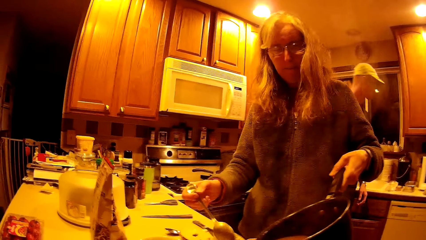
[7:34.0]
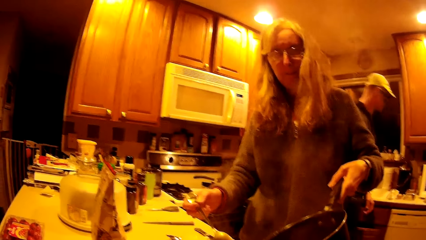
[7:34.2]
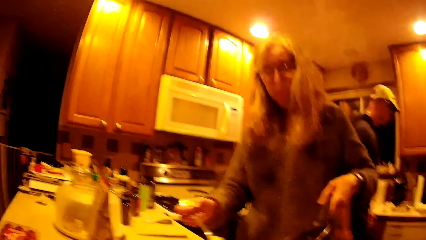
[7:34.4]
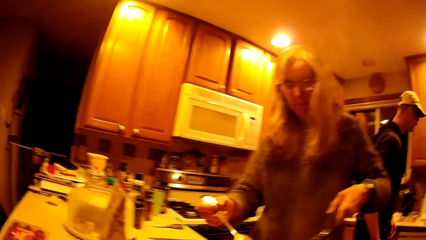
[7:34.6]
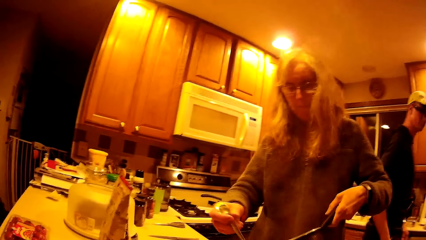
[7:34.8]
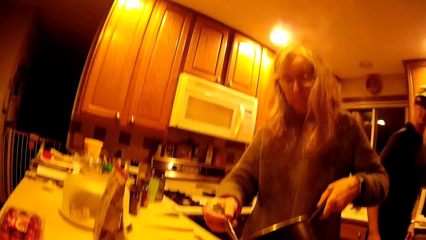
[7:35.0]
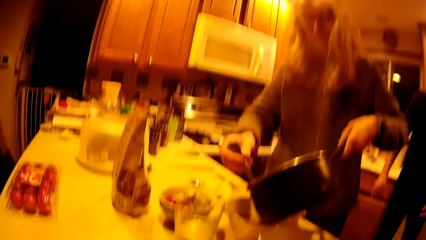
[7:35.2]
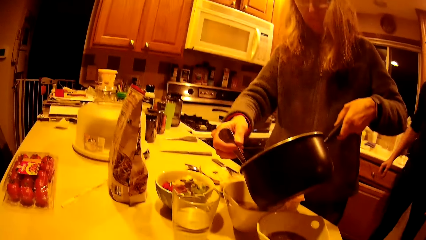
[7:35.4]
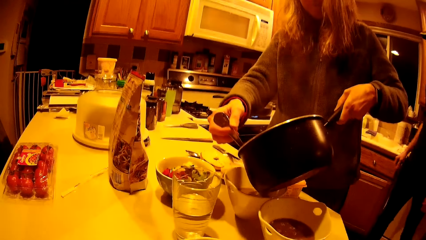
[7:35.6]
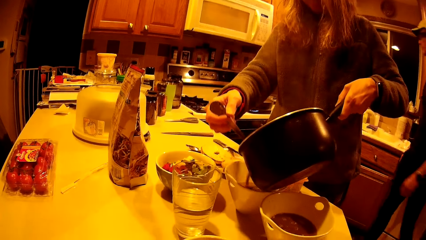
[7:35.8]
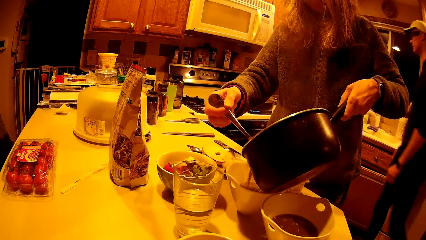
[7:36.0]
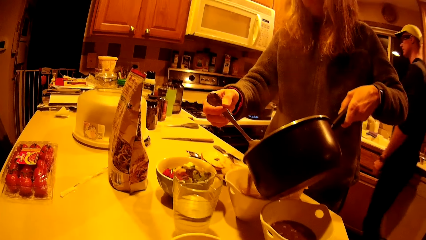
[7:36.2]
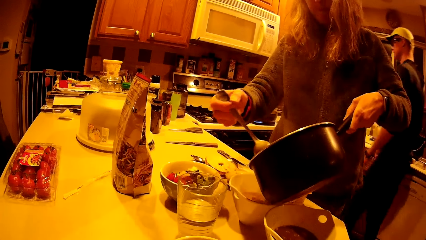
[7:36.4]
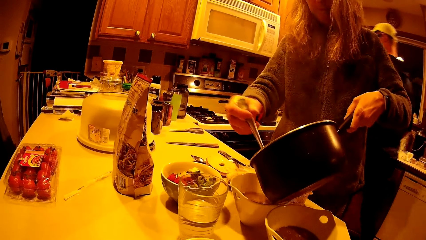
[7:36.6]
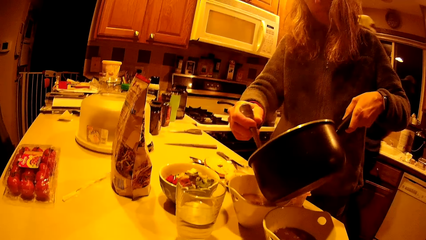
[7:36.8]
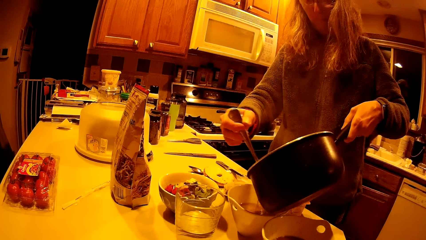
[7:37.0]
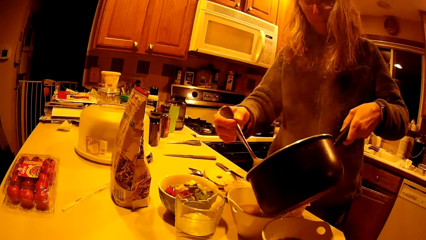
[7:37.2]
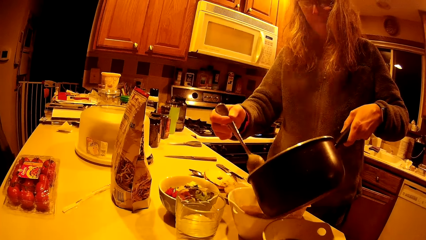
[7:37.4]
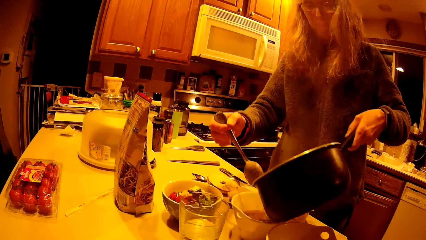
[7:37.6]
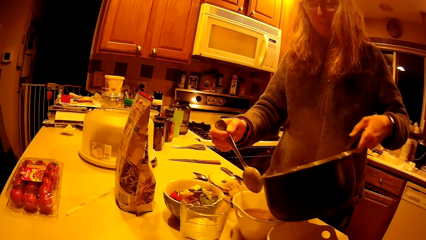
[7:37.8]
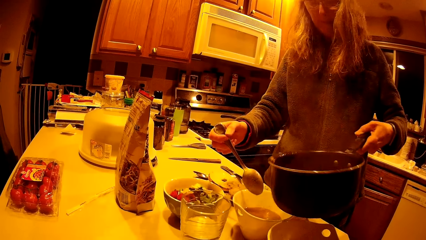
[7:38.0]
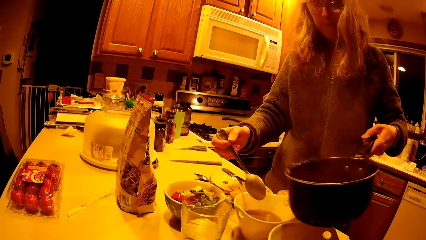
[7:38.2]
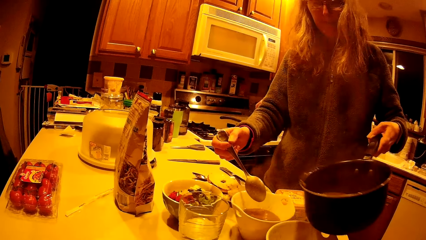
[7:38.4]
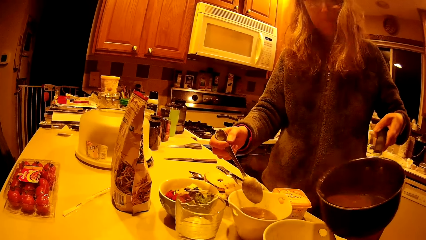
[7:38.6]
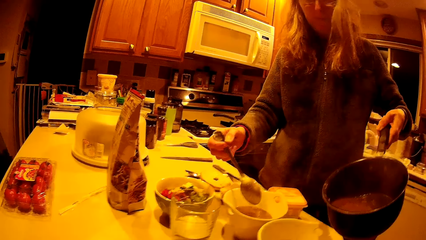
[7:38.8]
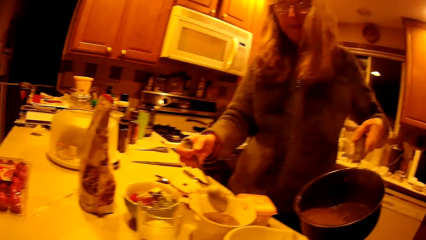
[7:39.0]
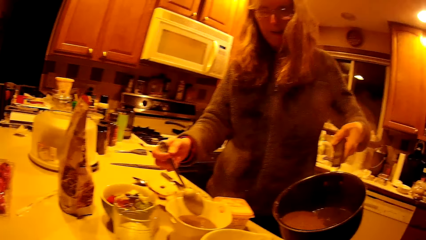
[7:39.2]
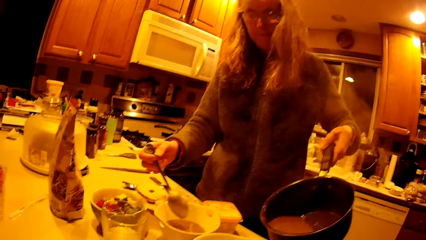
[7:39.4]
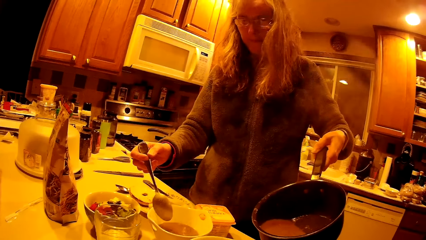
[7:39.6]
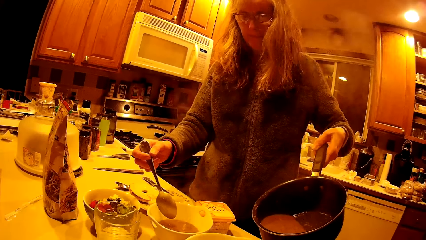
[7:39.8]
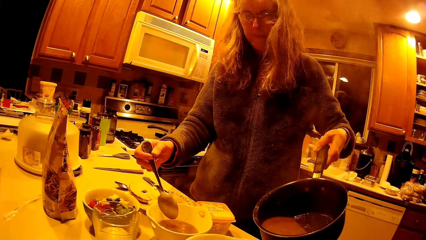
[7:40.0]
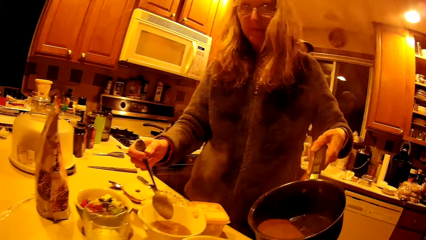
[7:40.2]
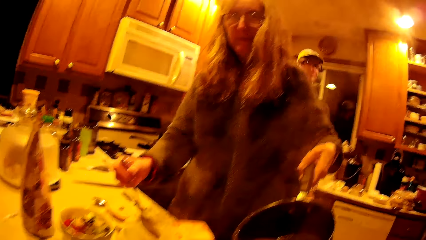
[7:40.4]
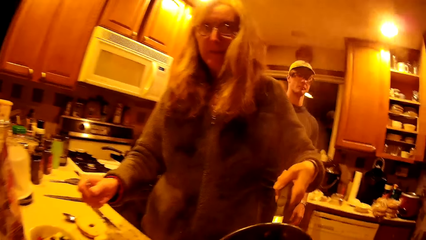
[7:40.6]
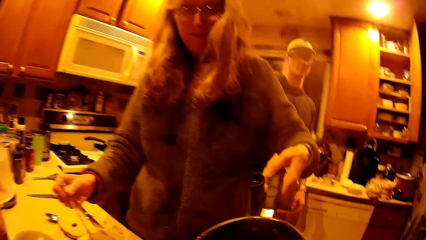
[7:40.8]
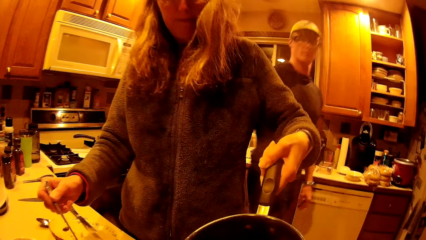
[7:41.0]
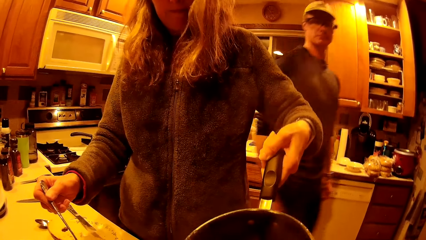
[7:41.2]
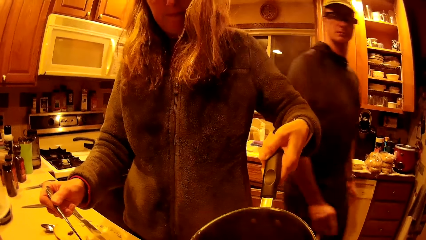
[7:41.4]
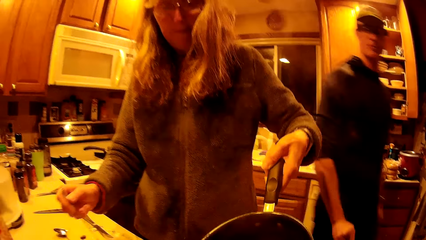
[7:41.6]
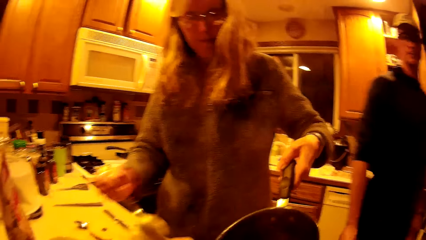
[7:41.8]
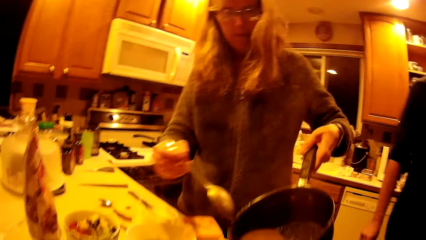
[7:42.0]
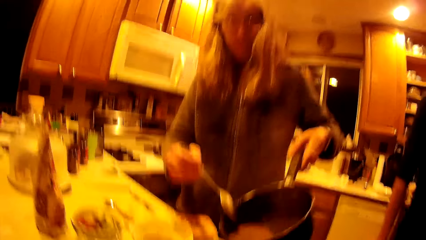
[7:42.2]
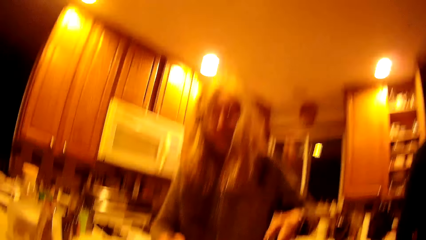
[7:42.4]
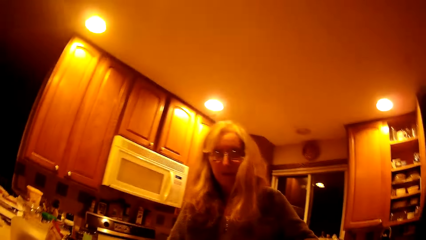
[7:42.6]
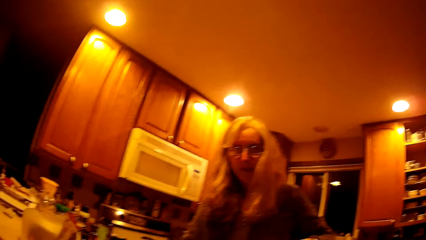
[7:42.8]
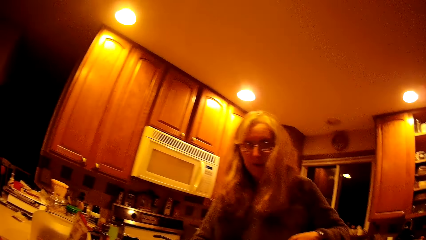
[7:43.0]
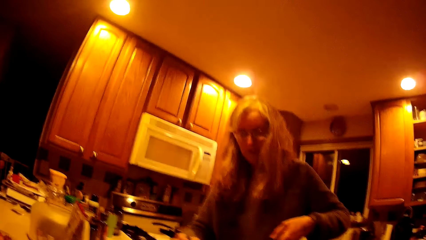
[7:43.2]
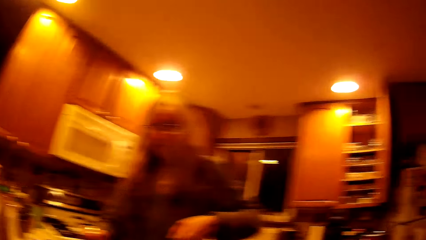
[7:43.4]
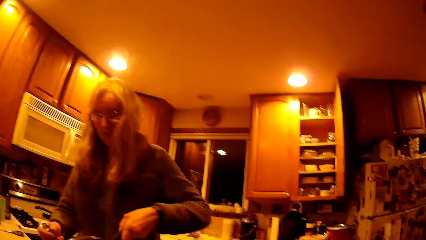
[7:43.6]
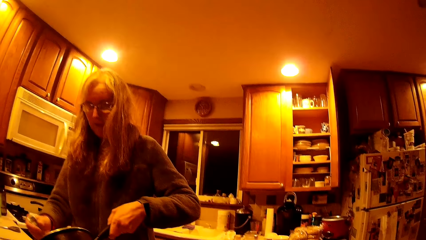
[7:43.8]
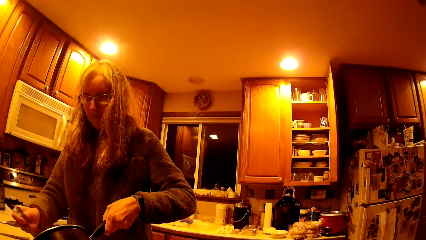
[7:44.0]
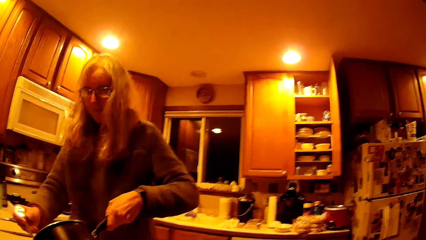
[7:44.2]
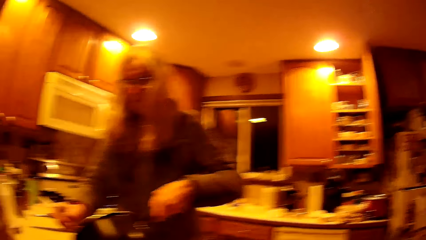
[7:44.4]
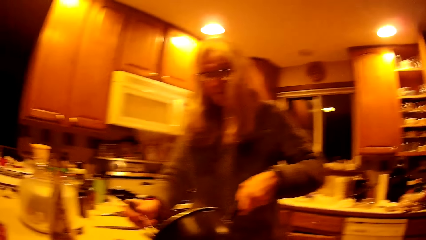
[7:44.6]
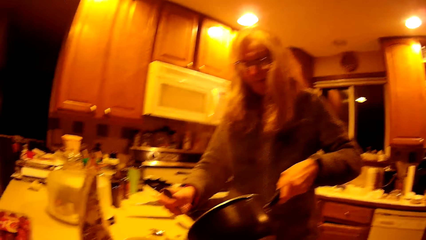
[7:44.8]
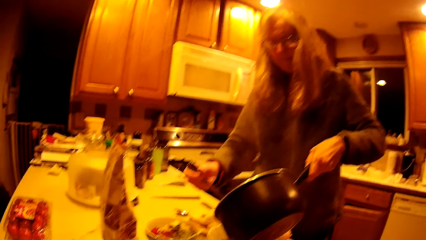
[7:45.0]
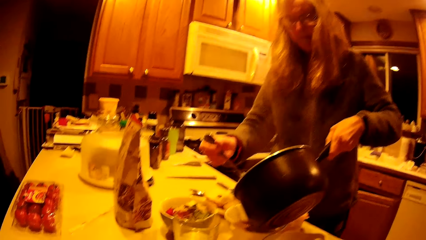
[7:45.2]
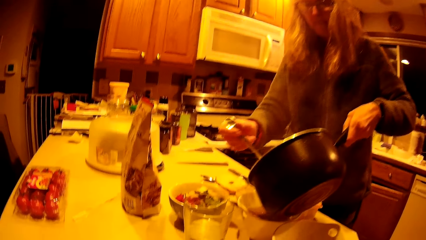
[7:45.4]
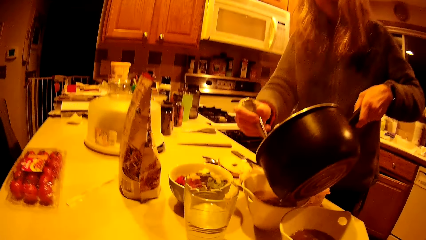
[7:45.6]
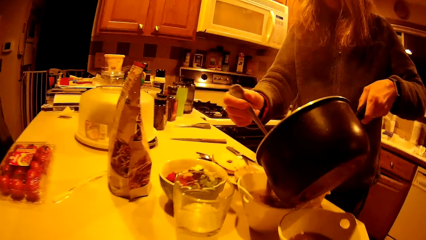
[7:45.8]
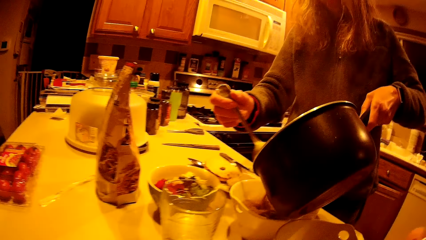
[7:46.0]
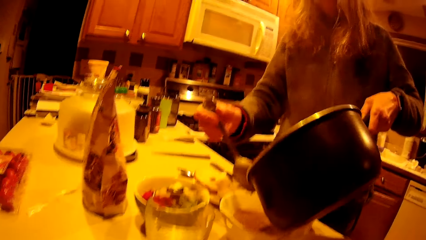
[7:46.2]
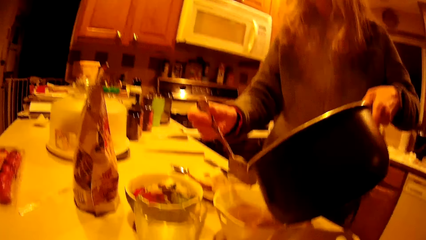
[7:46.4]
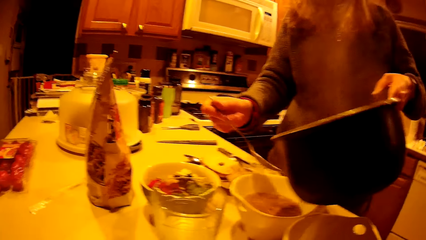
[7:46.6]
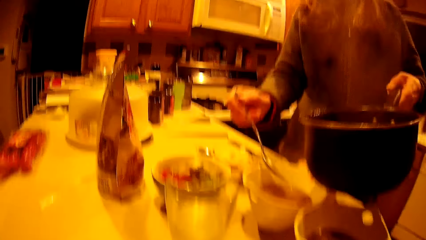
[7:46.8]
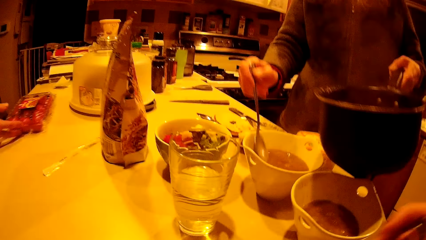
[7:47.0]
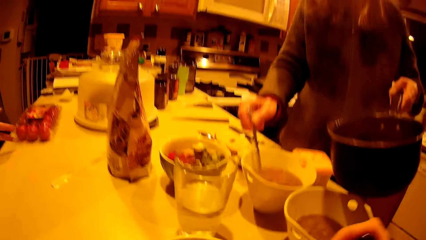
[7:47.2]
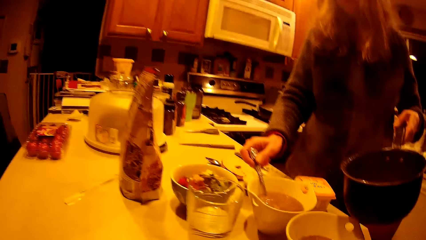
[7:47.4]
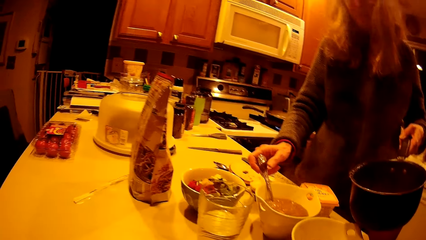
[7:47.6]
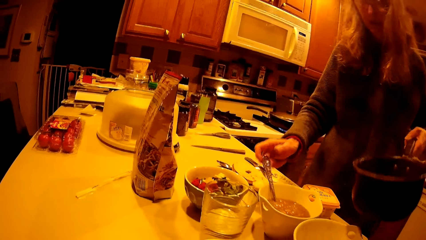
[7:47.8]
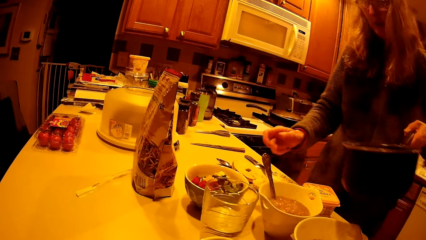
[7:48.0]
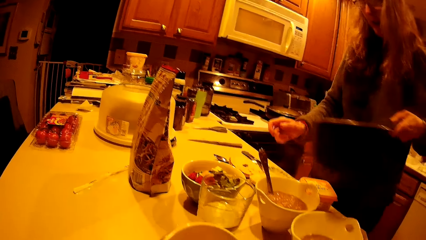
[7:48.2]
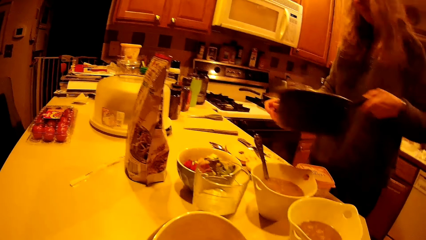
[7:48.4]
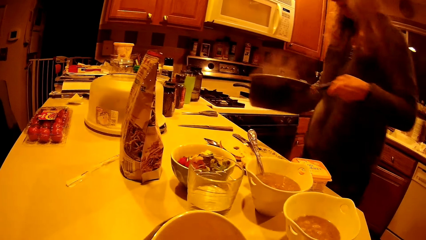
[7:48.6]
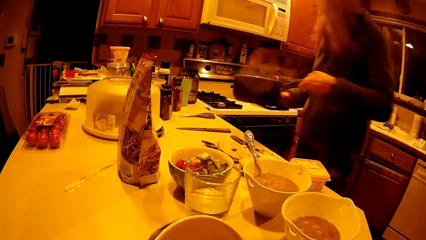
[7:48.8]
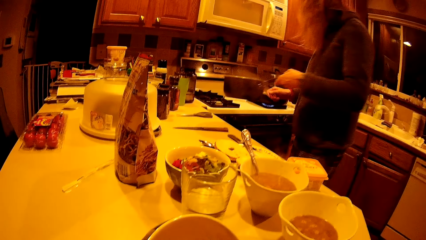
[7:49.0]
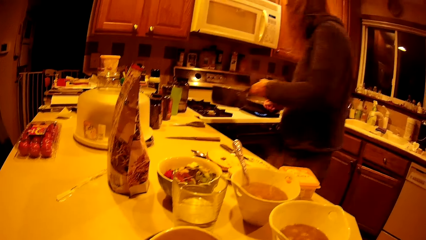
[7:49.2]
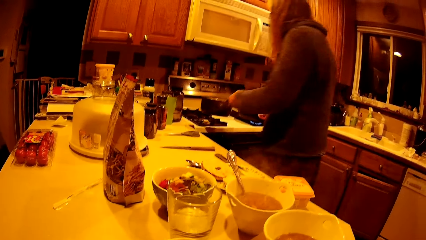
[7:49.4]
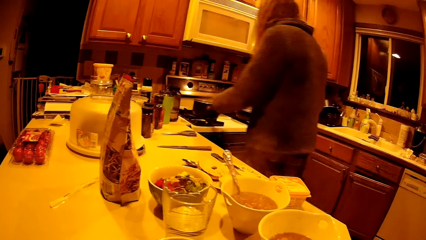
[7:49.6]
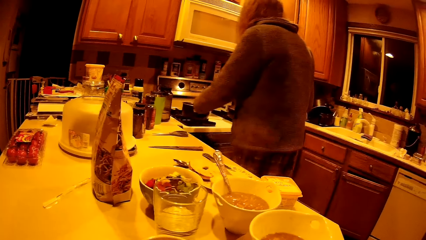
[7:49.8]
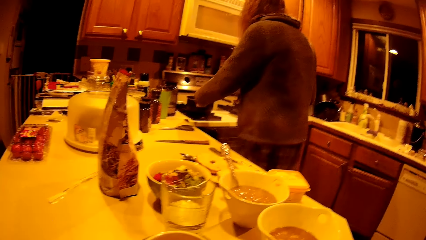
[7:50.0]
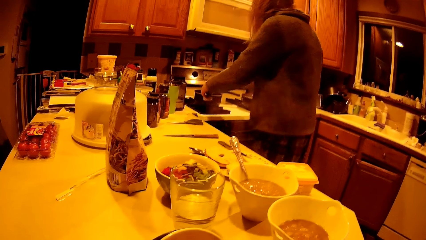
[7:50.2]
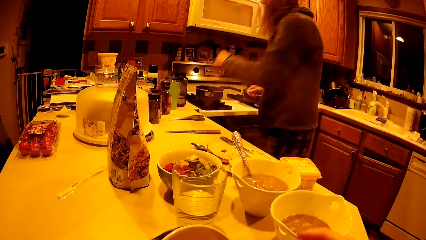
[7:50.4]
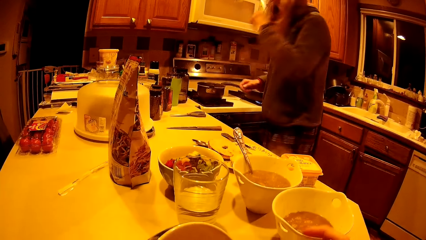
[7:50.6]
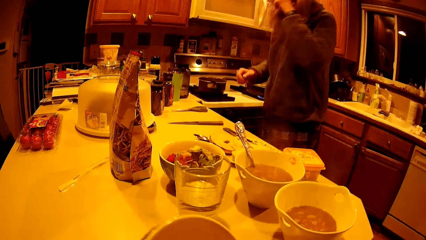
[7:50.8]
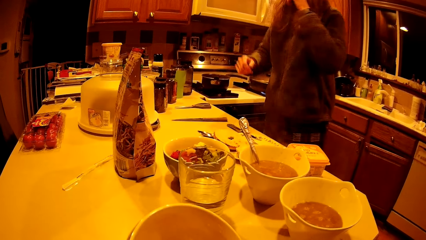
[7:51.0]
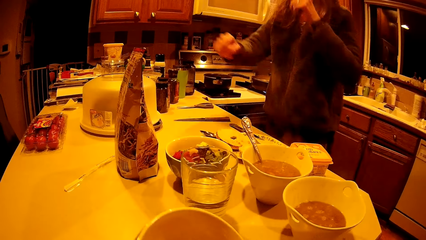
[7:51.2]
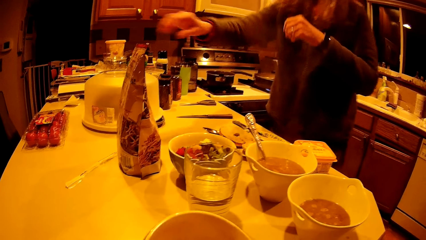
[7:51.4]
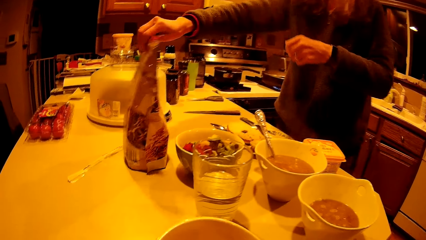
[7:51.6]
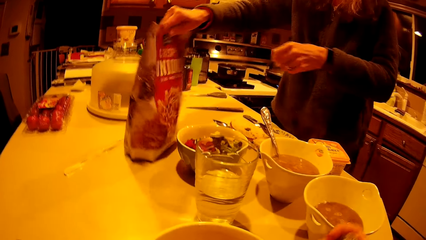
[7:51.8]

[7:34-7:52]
The woman pours the soup into the bowls. The woman shows the camera wearer the food in the cooking pot. The man walks around the kitchen. The woman pours the soup into the bowls. The man moves a packet of strawberry with his right hand. The woman puts the spoon in the bowl. The woman drops the second saucepan or cooking pot on the gas cooker with her left hand.
